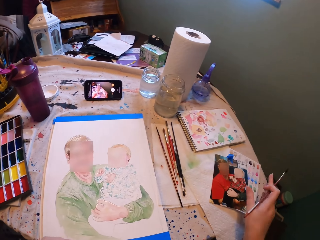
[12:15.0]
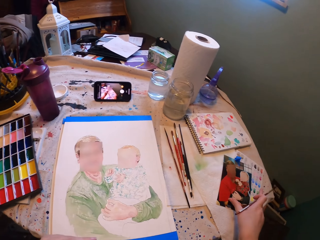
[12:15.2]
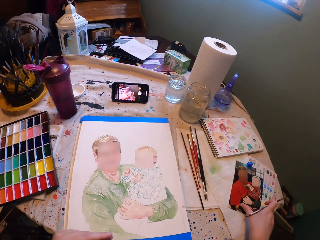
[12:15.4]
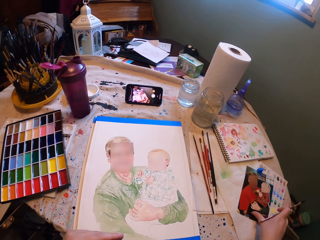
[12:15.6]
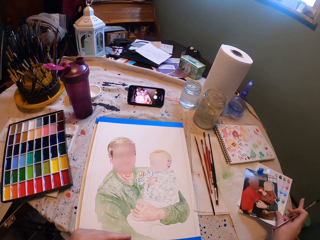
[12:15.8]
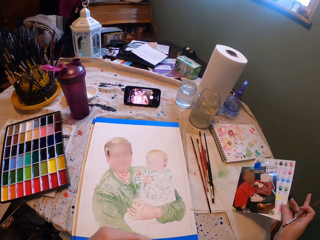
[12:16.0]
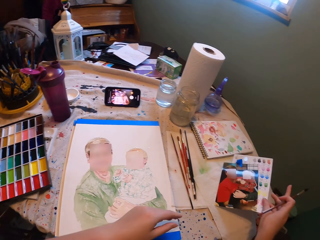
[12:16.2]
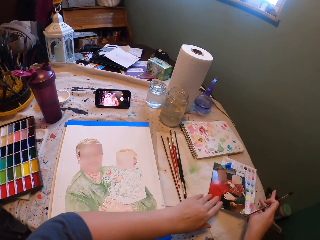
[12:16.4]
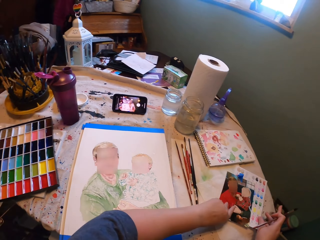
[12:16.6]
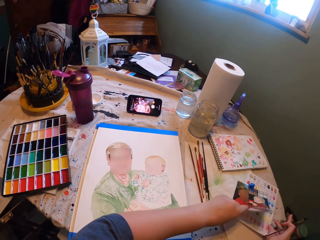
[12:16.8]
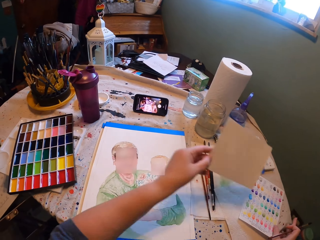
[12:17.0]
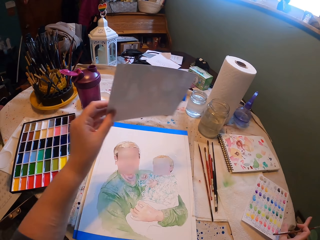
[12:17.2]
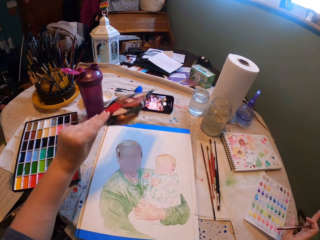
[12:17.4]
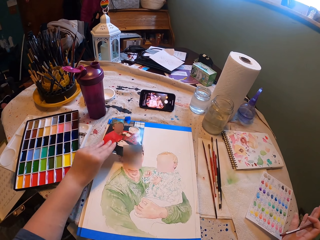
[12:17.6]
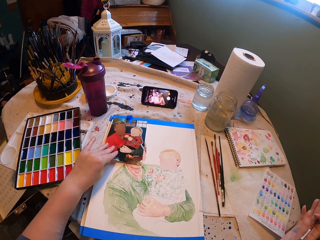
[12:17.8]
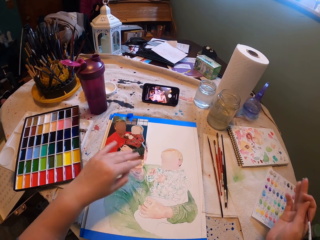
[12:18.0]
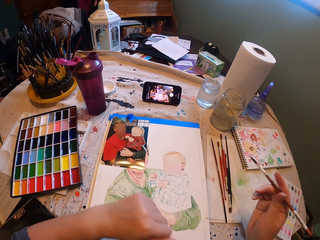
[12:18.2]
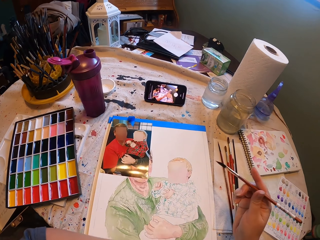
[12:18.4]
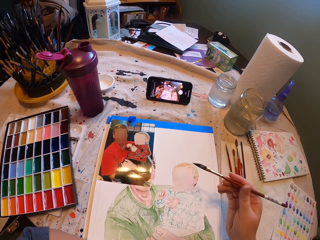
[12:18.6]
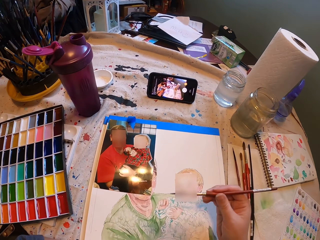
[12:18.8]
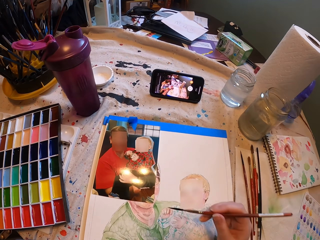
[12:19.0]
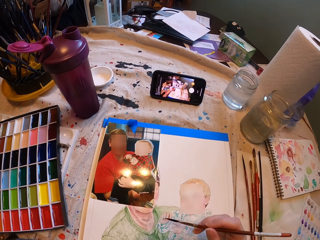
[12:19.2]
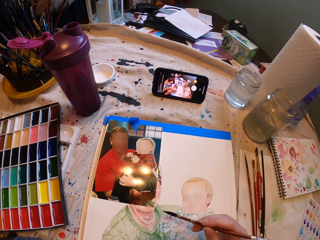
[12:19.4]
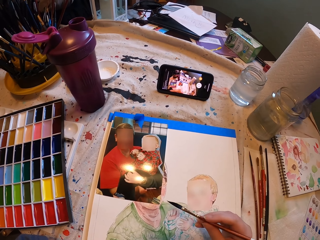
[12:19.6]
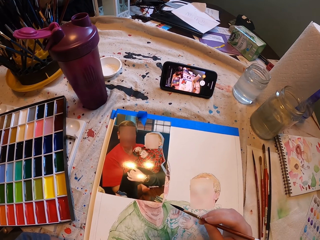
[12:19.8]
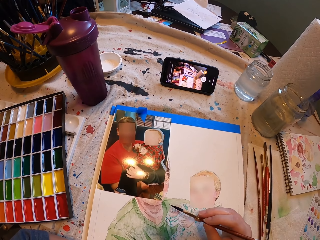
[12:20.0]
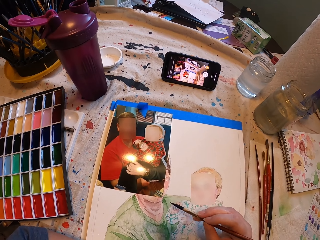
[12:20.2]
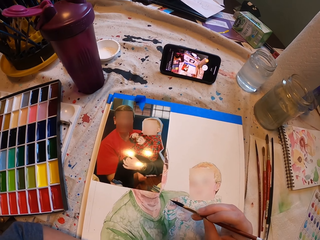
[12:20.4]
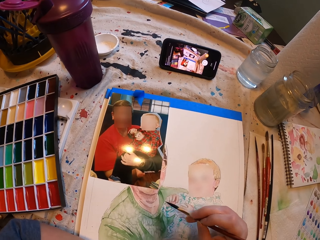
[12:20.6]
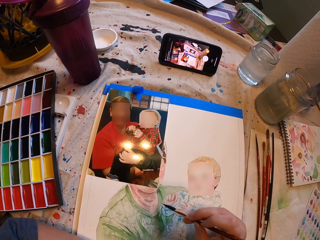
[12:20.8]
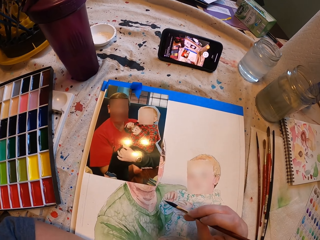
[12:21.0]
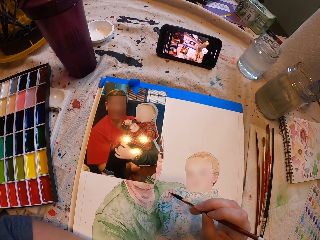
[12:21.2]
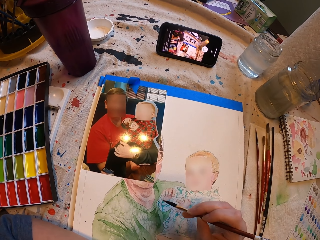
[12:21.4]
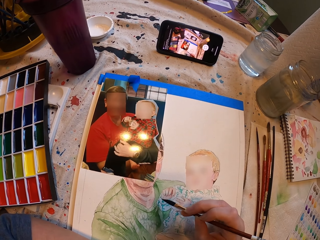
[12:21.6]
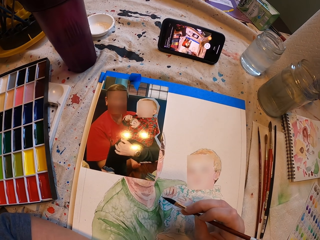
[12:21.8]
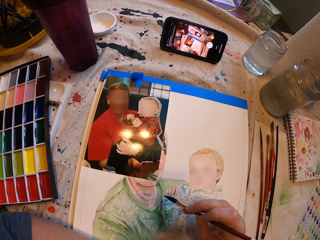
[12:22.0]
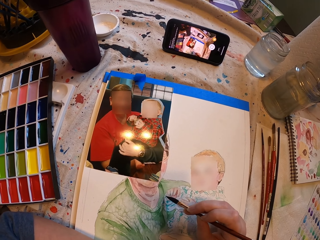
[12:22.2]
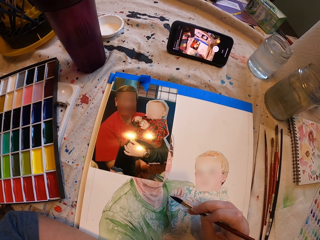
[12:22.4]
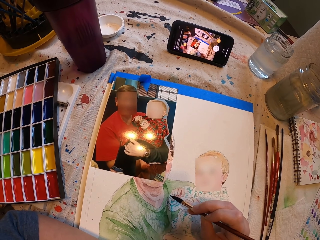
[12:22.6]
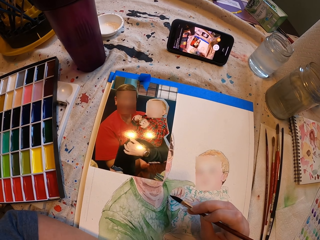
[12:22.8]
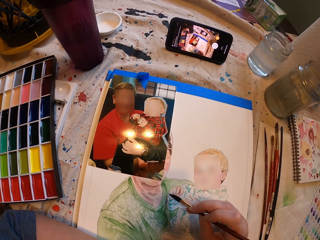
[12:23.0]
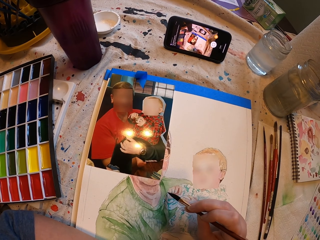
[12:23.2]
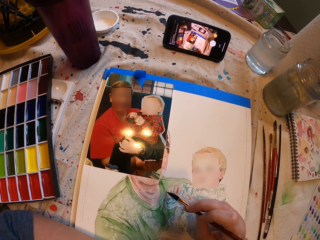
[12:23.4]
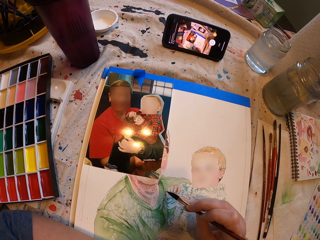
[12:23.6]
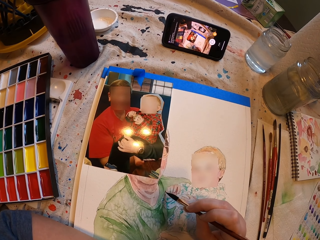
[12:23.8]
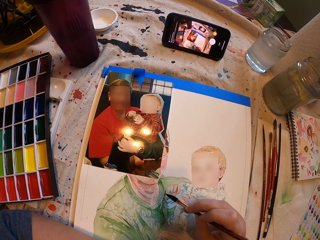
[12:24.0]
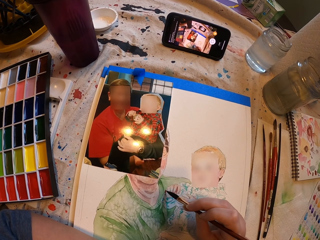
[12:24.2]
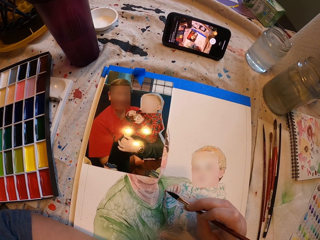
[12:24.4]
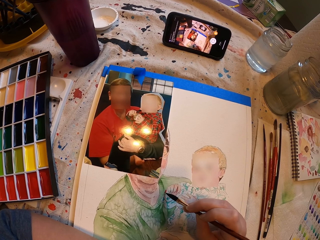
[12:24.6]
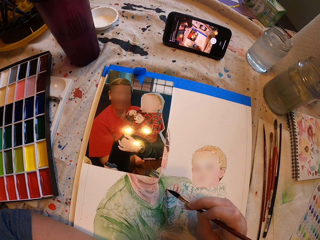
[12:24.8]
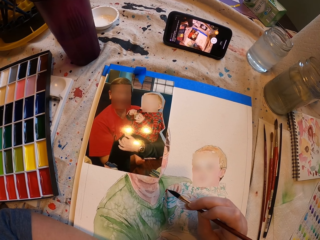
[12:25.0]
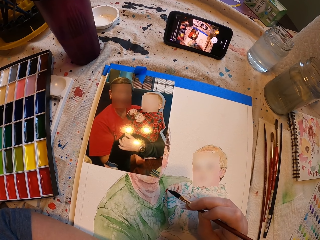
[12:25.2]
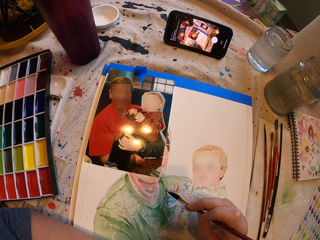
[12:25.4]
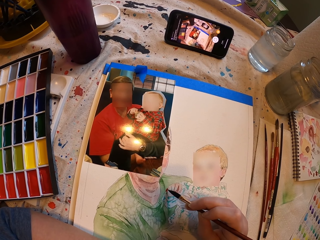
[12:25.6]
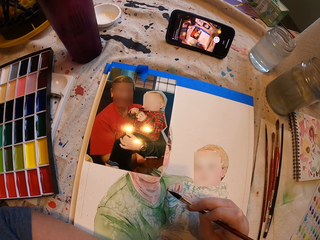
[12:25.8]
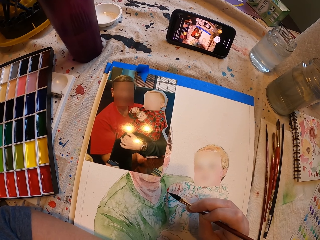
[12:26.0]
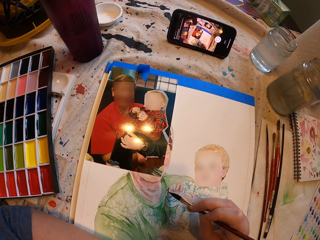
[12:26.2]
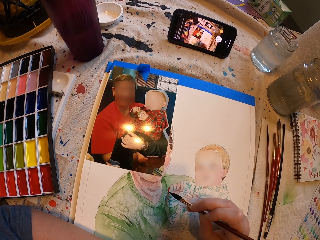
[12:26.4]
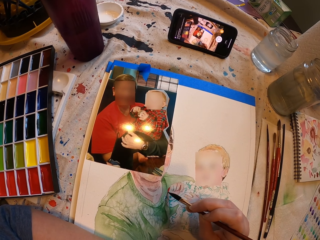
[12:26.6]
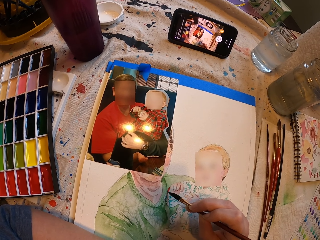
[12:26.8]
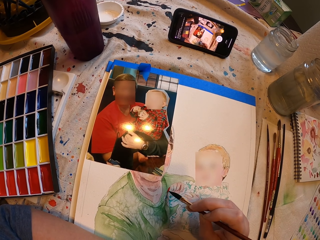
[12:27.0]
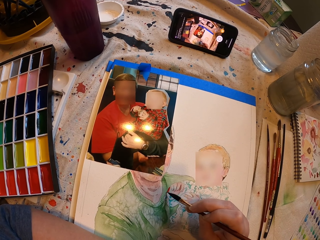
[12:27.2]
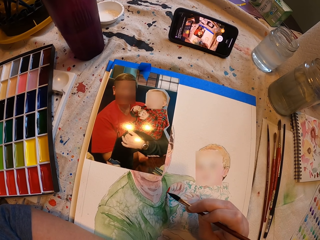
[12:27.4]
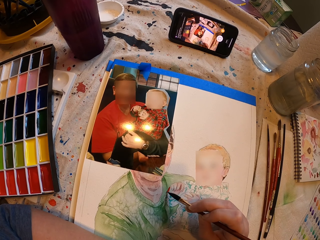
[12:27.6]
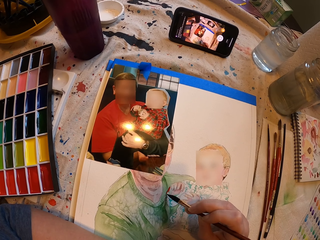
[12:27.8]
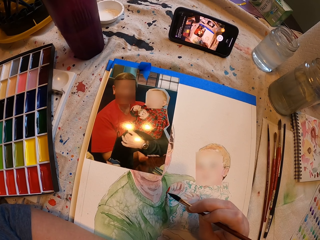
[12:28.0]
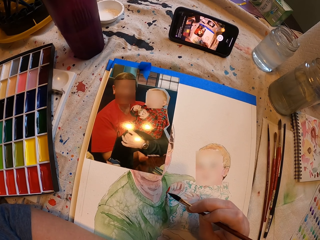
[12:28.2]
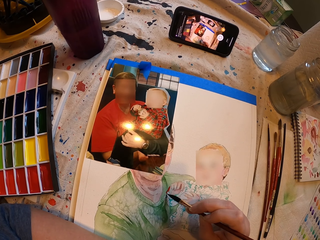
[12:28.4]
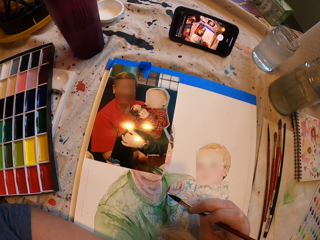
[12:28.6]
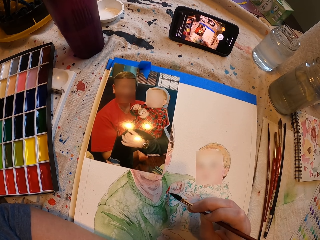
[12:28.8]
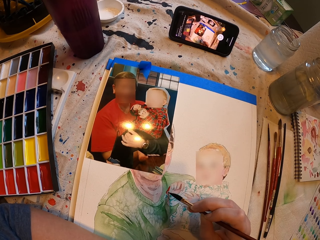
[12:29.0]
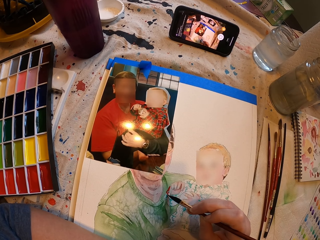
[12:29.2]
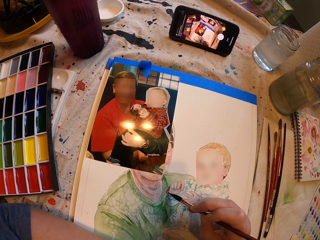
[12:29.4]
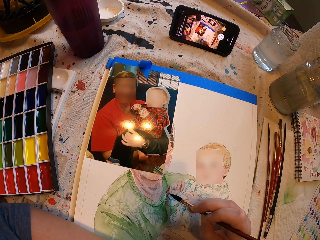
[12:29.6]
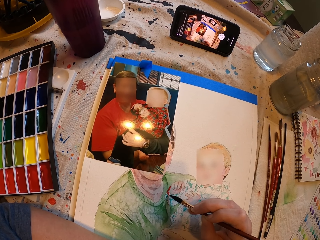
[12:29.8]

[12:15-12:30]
The camera wearer picks up the picture. They put the picture on the white art paper, to the top of the drawing. They paint. They draw on the white art paper with the drawing brush.

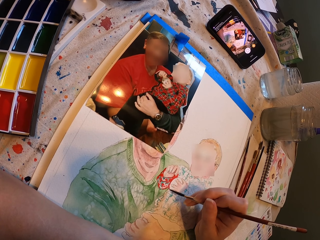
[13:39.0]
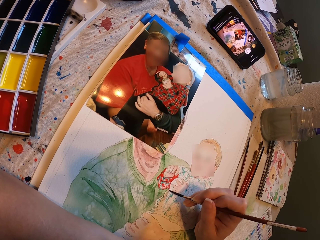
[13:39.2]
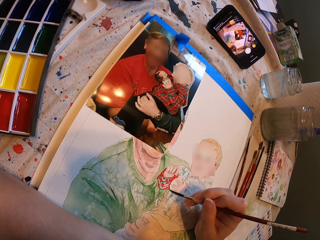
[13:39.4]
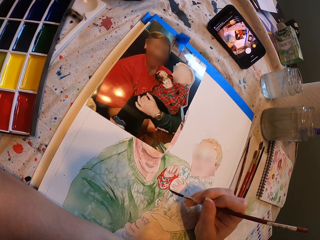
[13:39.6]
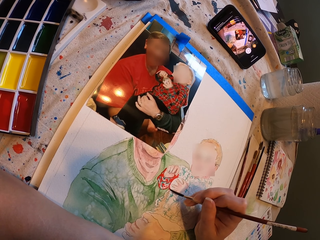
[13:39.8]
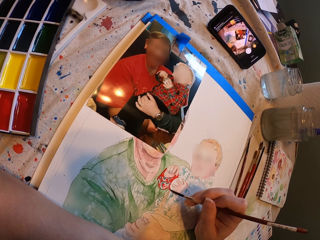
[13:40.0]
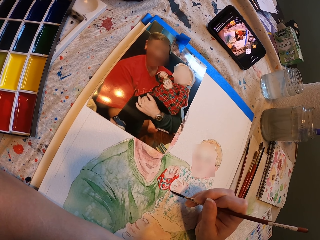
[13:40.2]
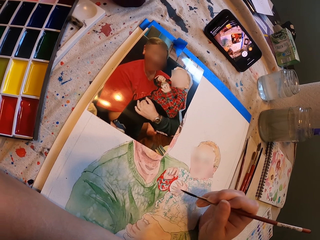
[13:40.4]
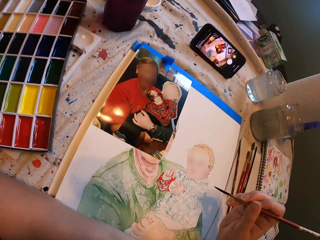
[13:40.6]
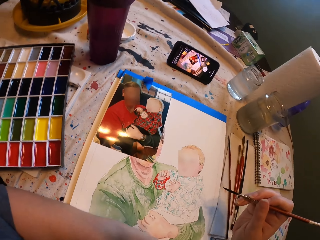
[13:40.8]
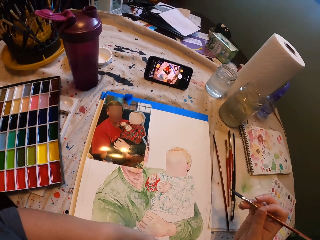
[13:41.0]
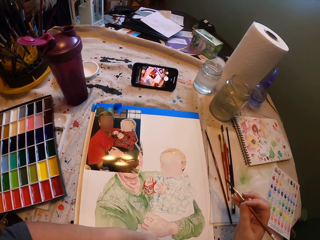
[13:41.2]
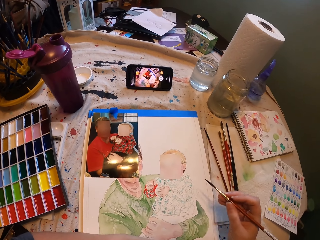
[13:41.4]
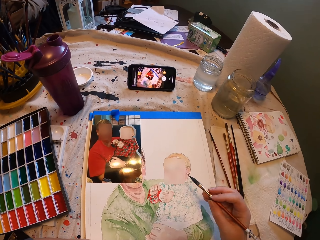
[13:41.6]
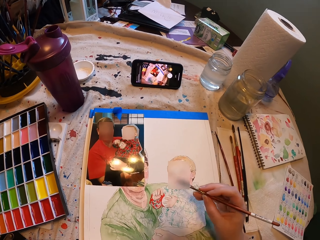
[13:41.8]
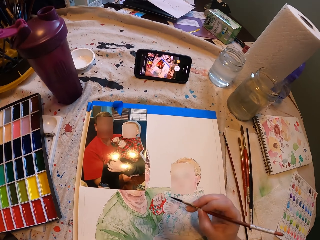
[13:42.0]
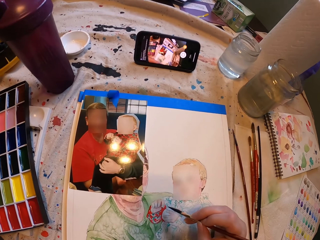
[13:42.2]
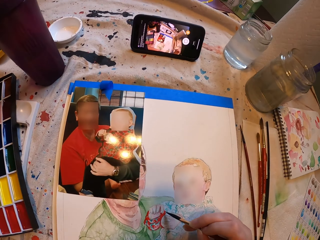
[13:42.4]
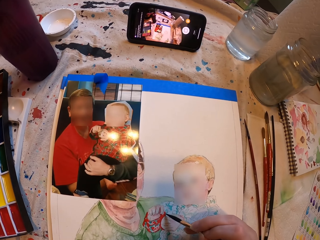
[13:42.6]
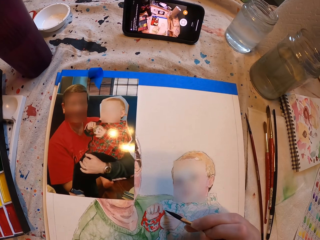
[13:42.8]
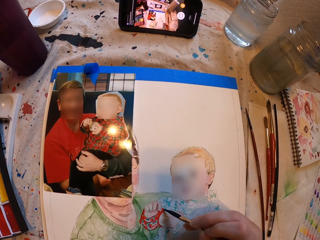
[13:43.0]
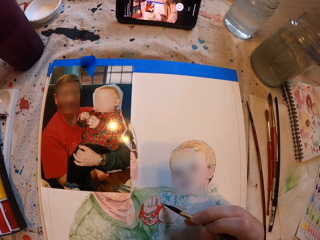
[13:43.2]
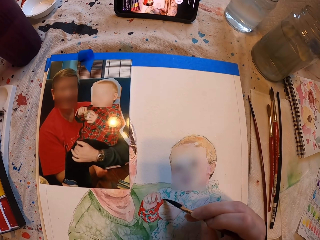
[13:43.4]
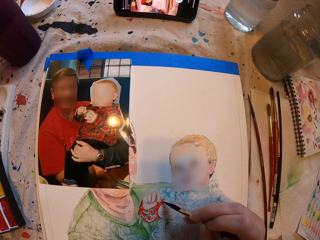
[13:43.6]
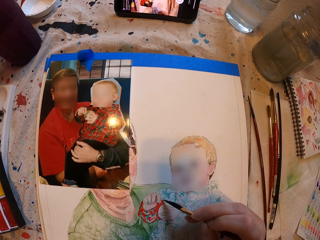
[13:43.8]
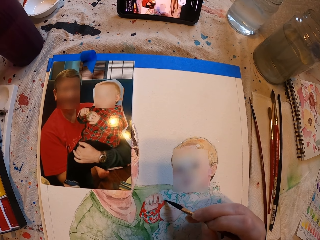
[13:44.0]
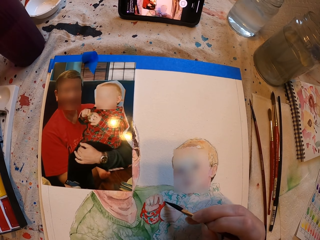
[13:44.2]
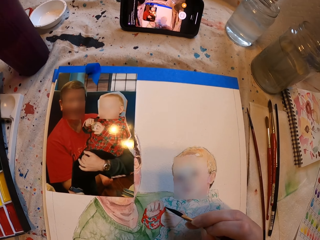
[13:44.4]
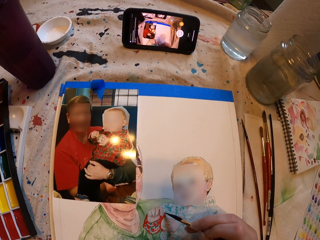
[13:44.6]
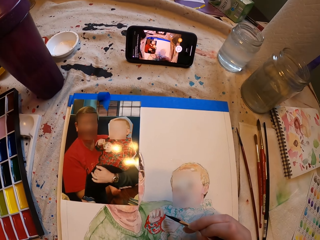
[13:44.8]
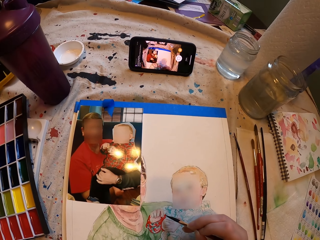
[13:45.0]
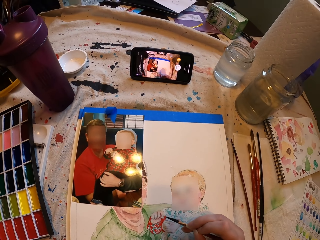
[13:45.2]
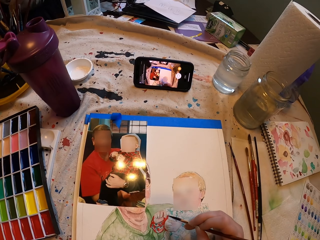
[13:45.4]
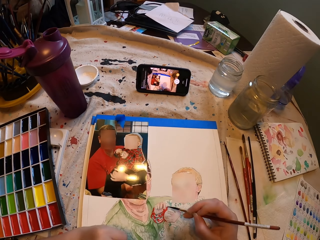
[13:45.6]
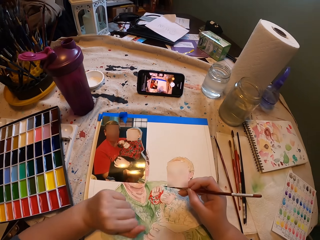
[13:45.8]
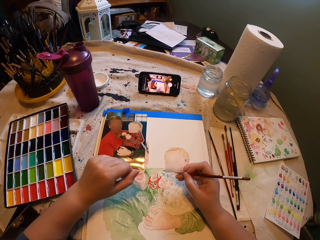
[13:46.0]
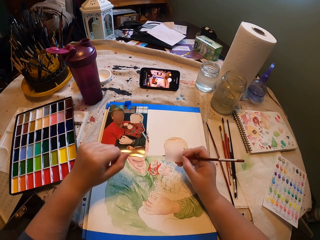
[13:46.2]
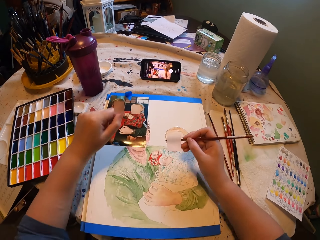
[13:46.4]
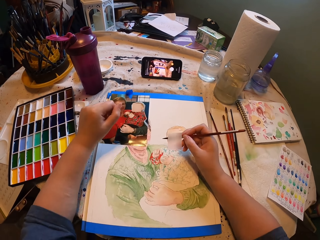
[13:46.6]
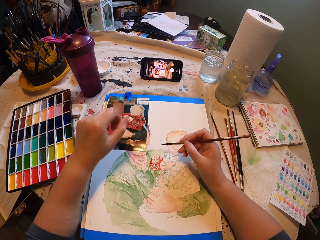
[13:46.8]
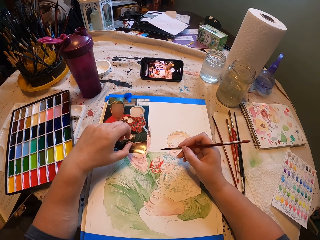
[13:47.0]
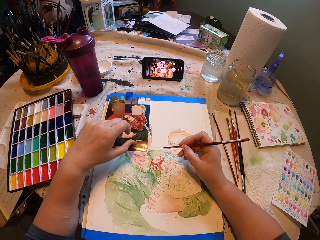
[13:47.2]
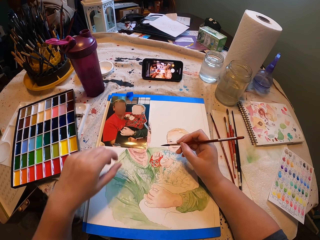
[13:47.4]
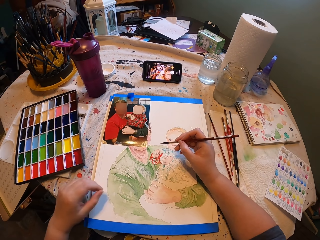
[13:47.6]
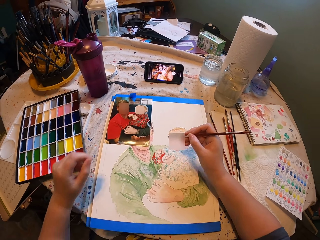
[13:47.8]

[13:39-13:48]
The camera wearer looks at the picture. They draw on the white art paper with the drawing brush.
